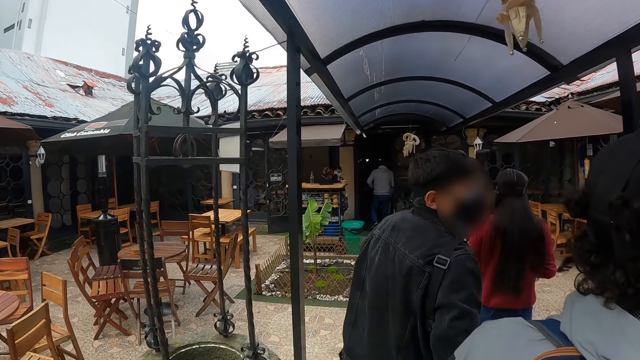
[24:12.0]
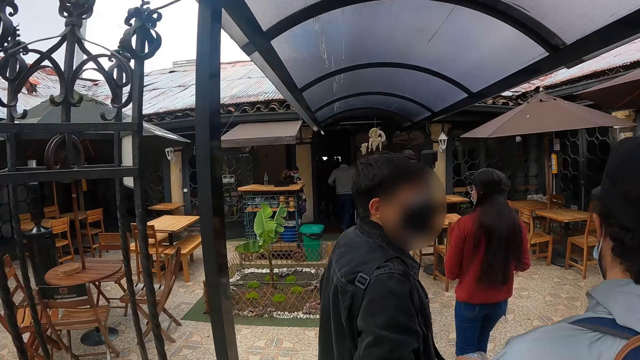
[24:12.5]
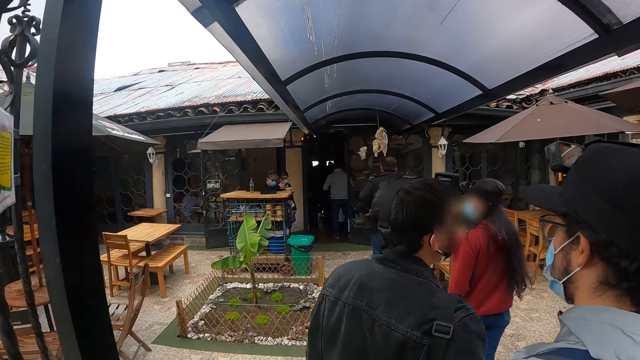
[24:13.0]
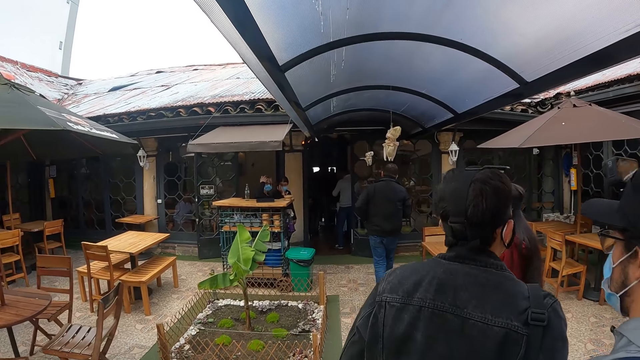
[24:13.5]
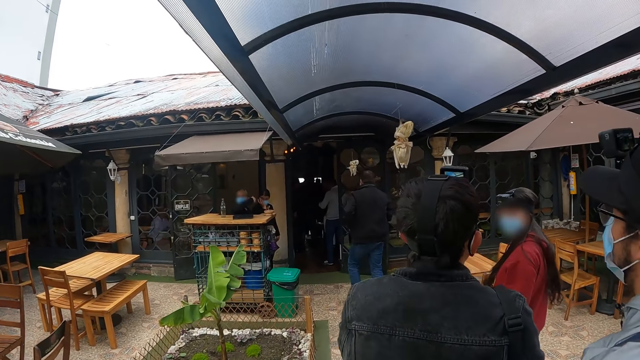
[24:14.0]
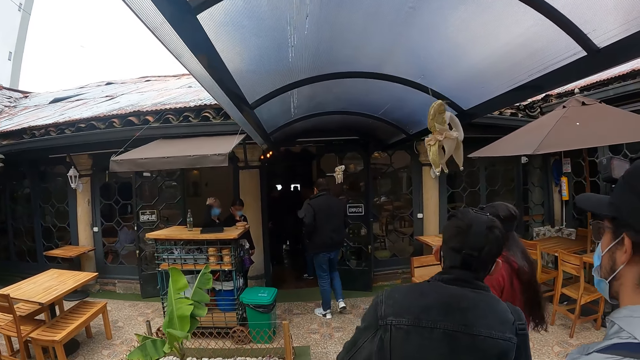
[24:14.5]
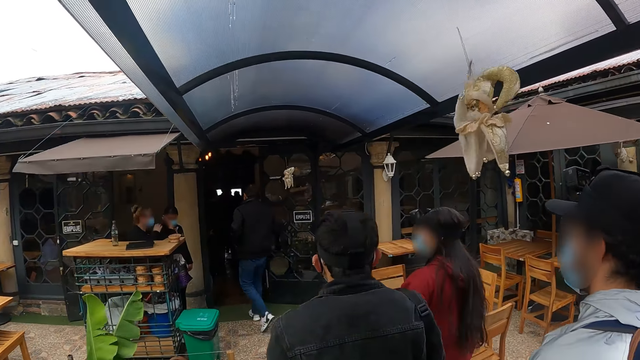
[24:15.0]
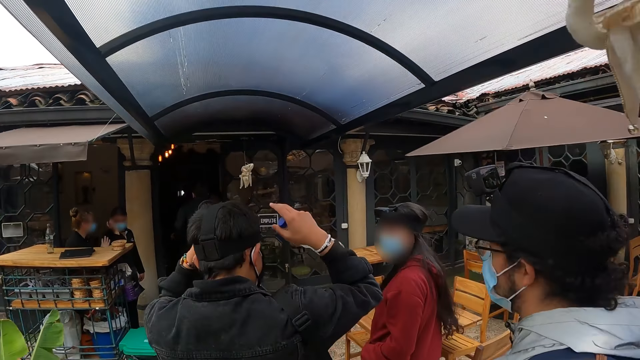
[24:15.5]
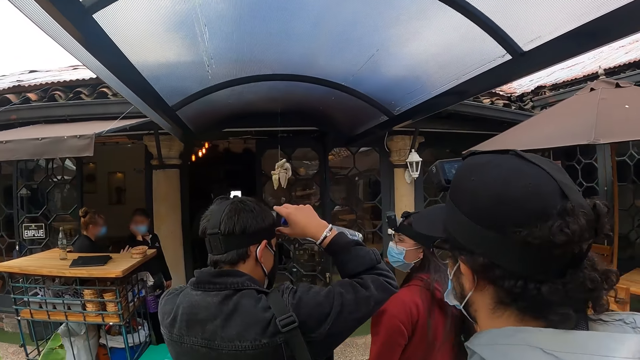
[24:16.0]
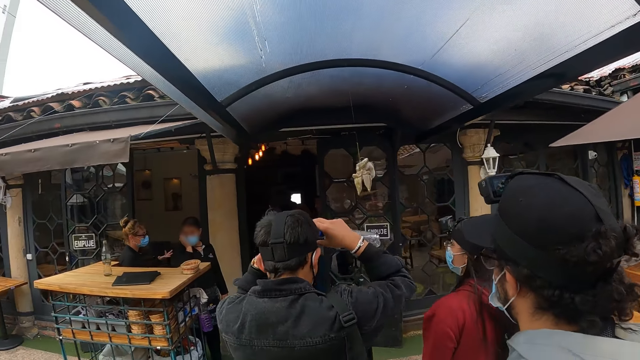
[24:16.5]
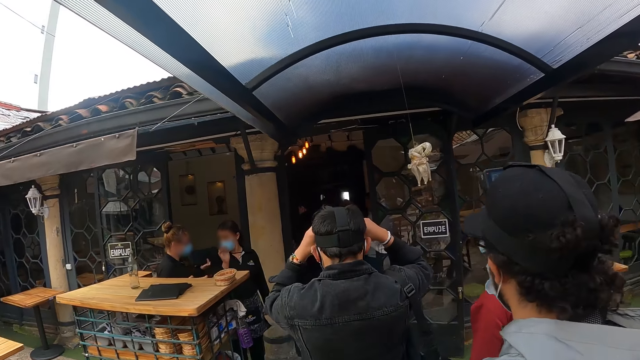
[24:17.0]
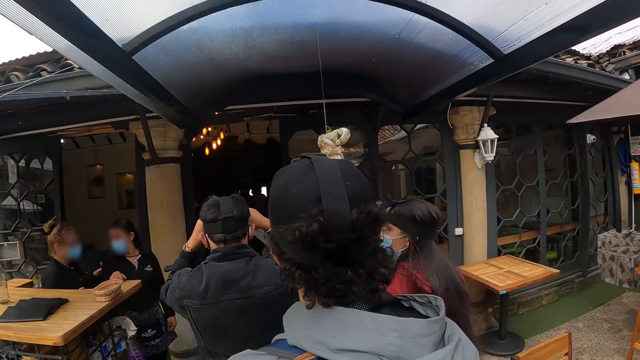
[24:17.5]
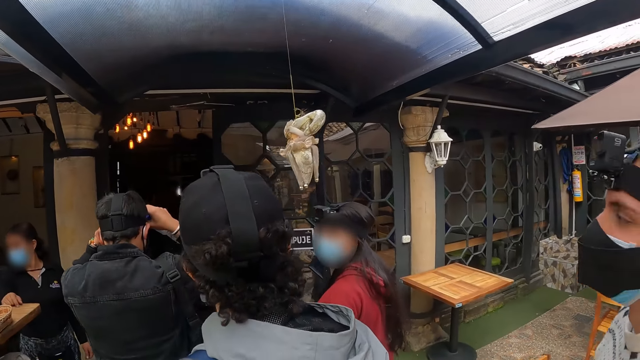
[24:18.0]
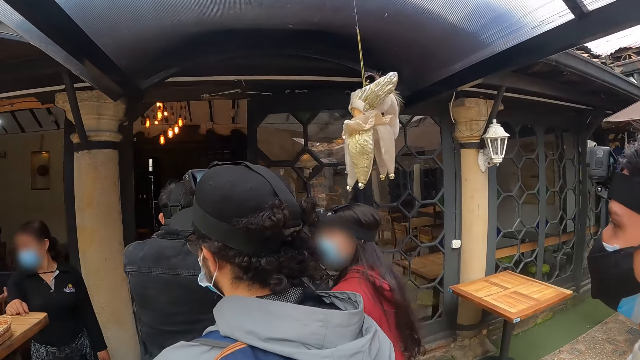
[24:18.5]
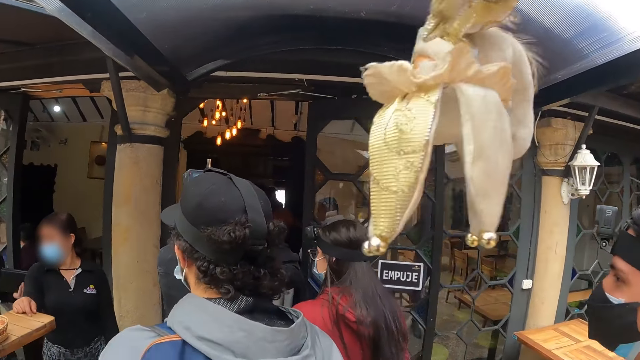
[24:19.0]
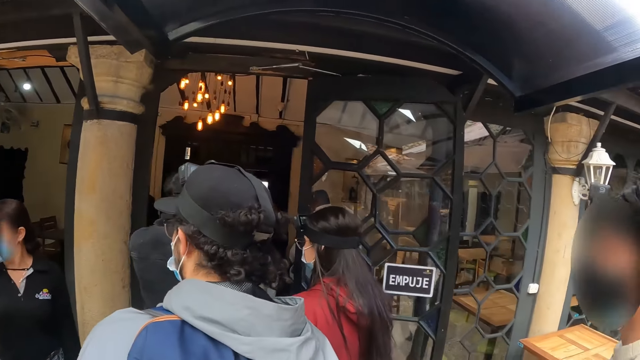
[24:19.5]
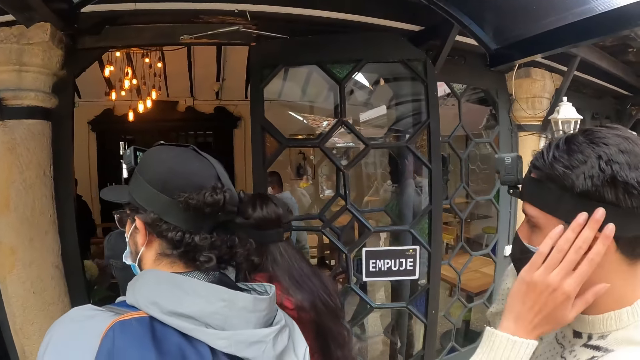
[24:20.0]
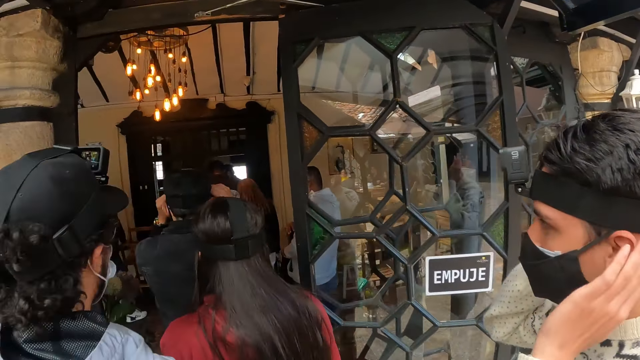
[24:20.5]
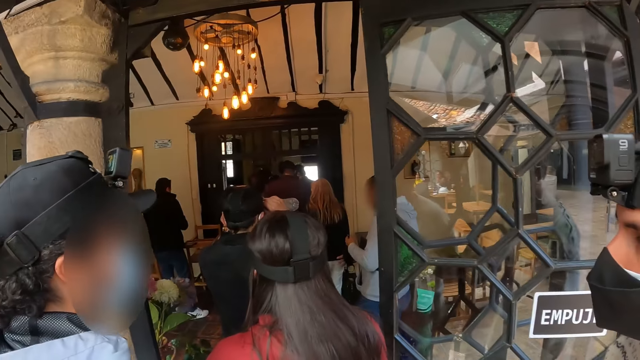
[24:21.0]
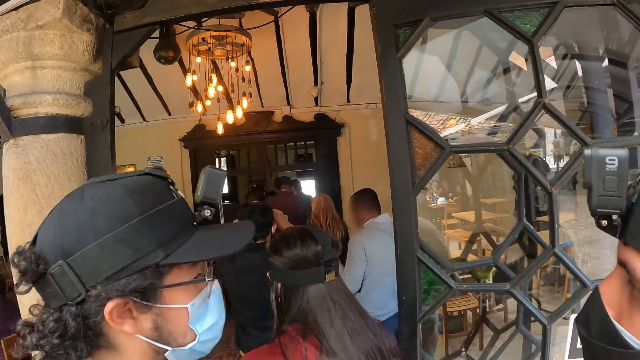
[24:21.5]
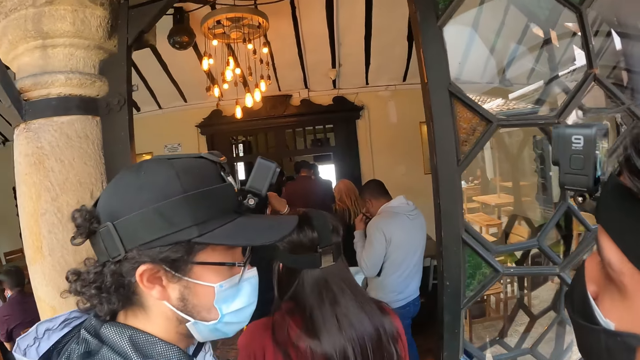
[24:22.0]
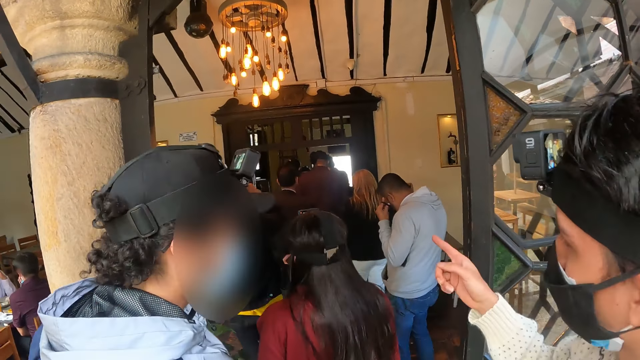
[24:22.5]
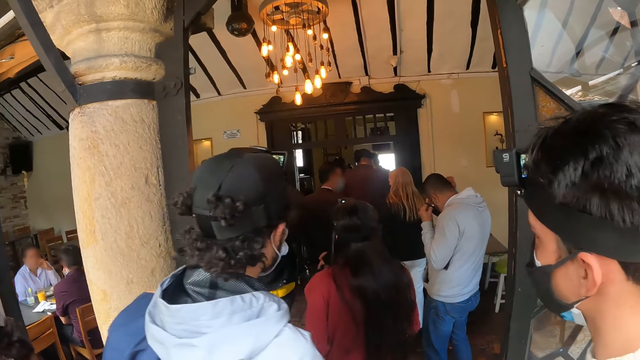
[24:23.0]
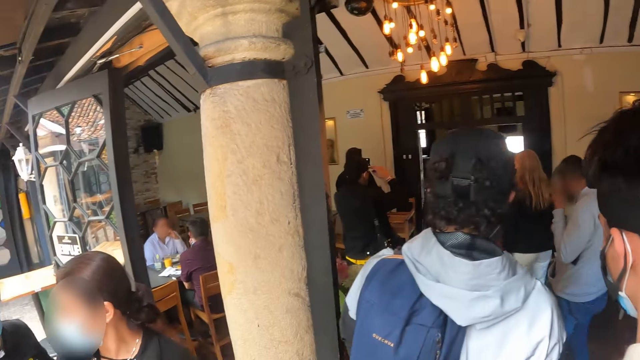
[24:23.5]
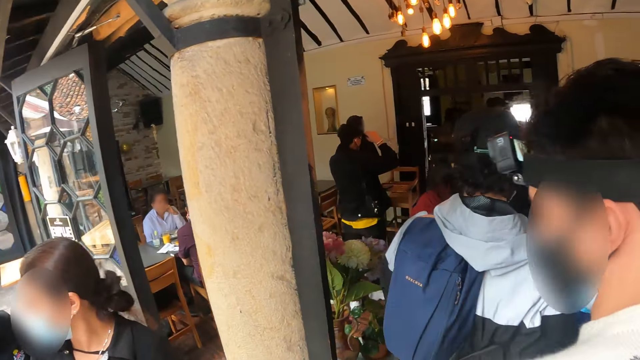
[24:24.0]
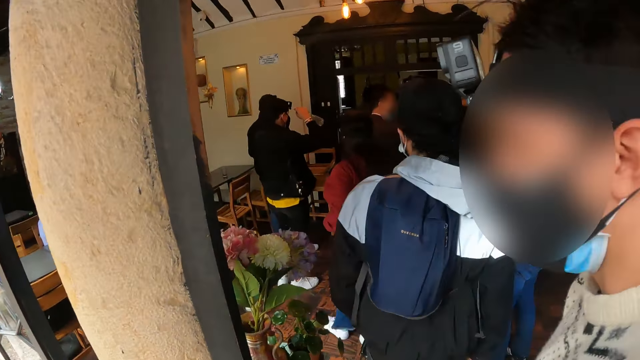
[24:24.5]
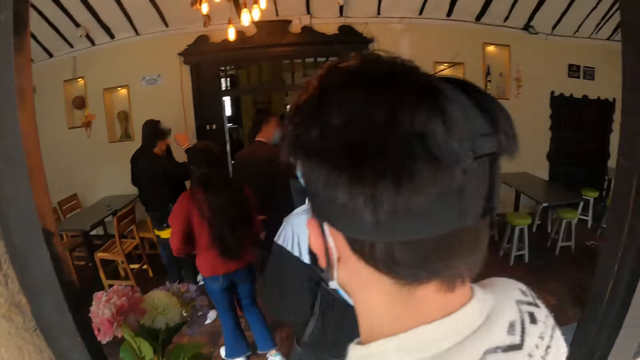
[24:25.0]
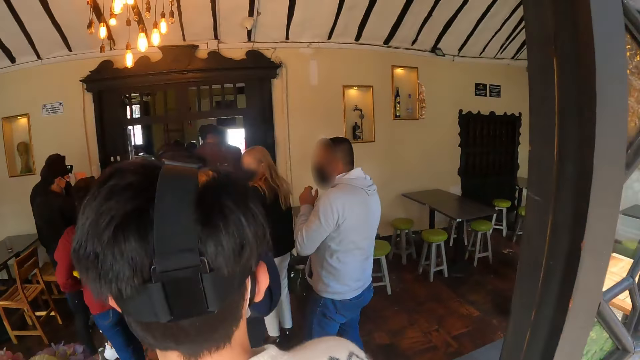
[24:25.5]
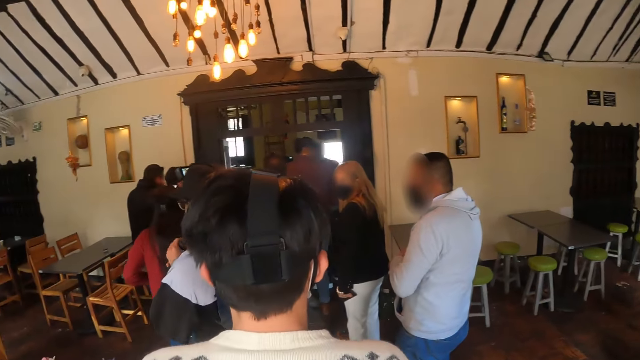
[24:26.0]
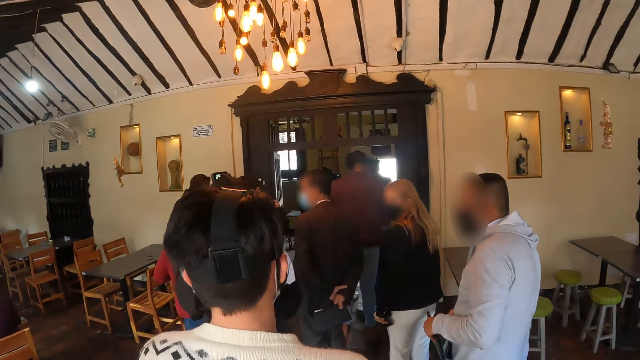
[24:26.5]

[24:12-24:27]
A person adjusts the camera. Another person moves both hands. A man does a hand gesture. The second person moves around.

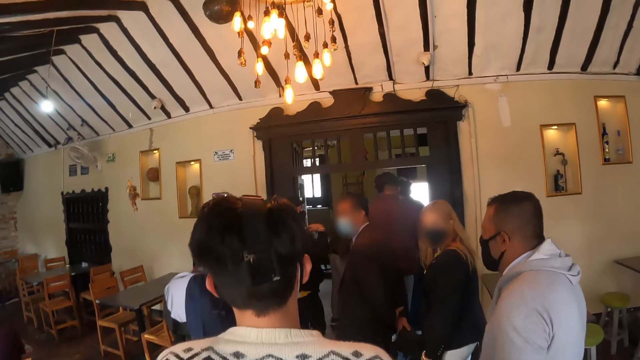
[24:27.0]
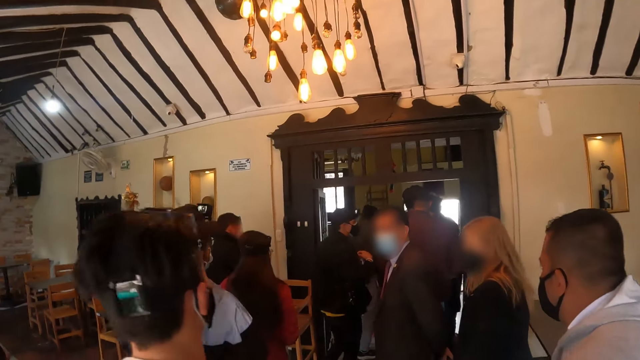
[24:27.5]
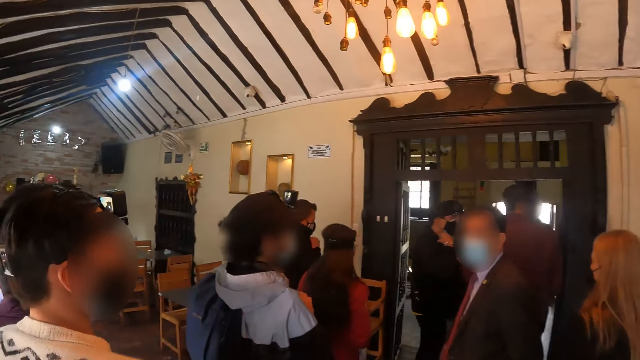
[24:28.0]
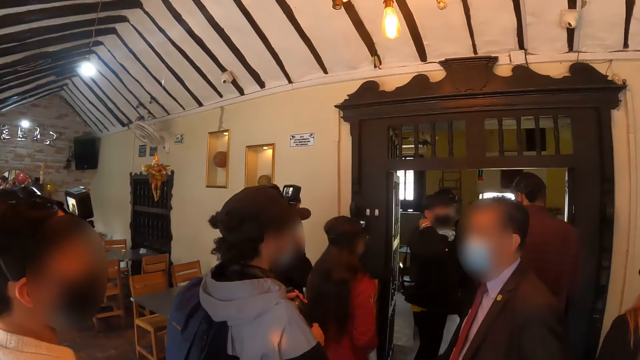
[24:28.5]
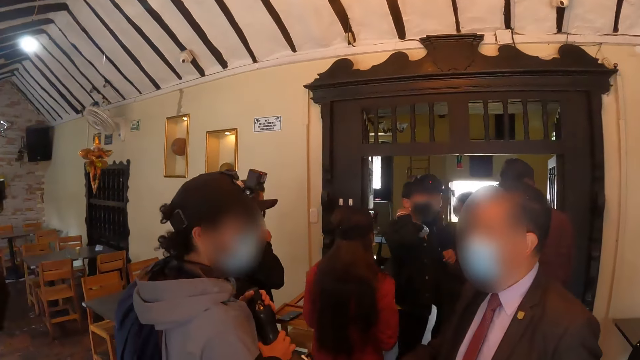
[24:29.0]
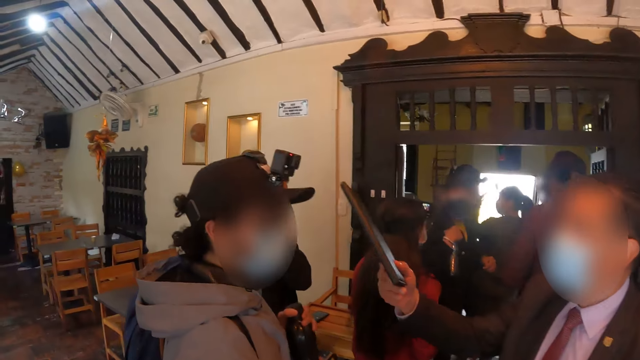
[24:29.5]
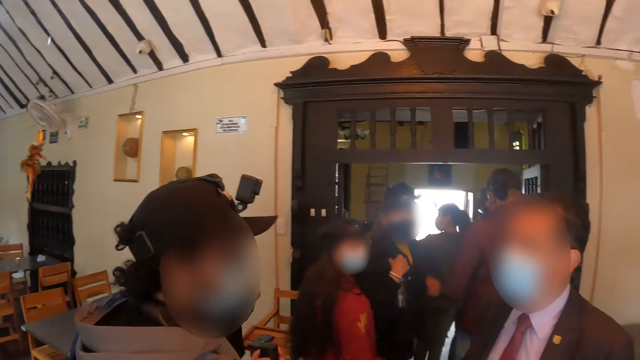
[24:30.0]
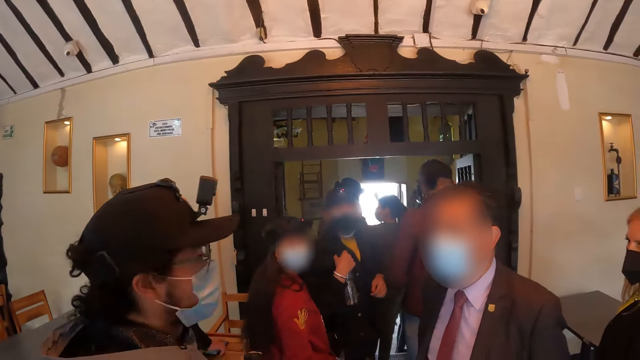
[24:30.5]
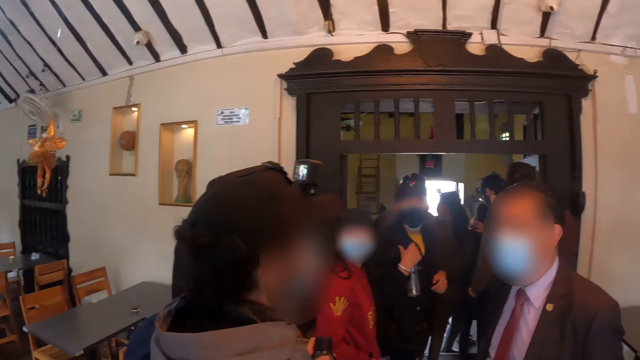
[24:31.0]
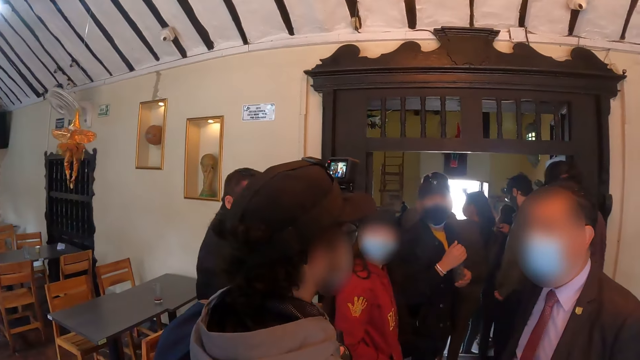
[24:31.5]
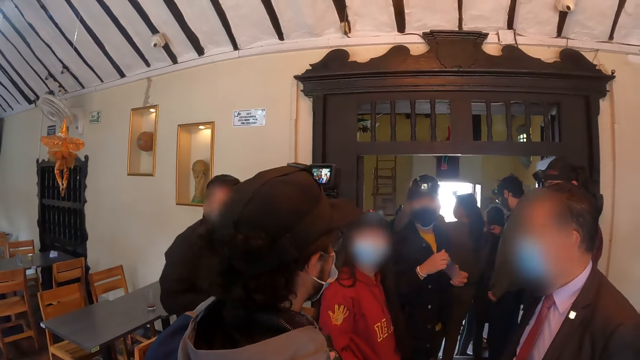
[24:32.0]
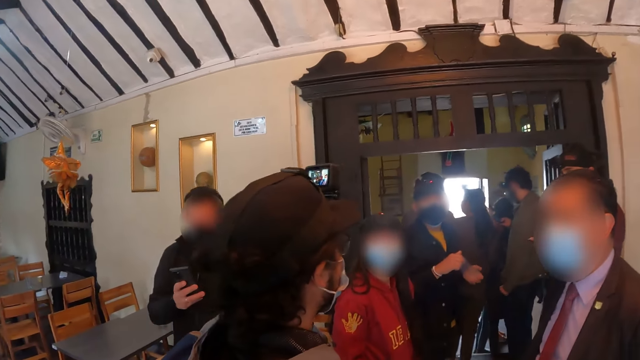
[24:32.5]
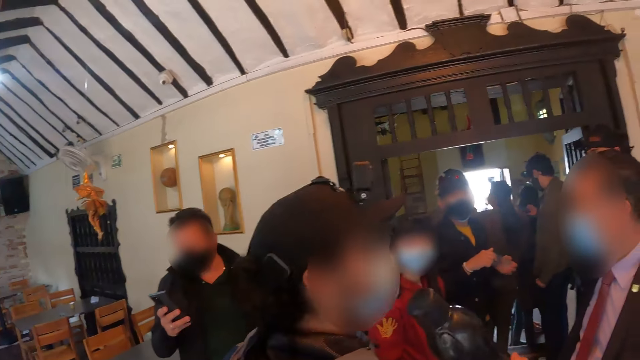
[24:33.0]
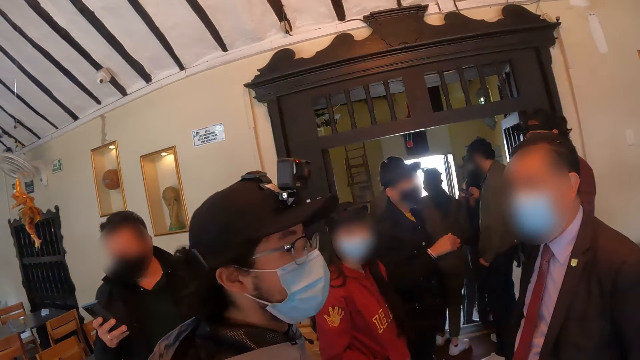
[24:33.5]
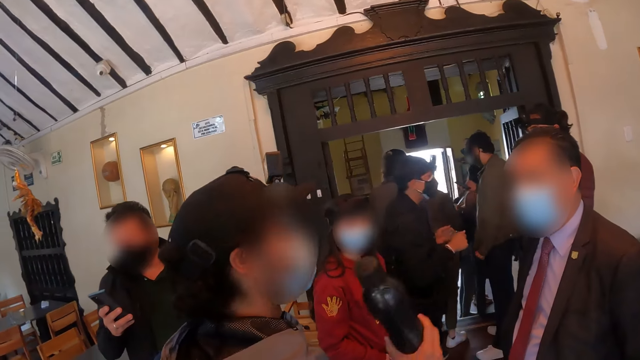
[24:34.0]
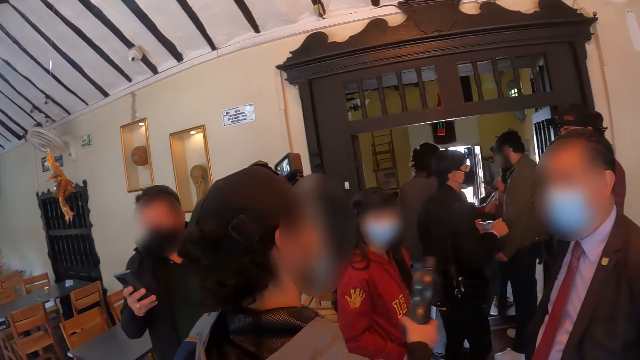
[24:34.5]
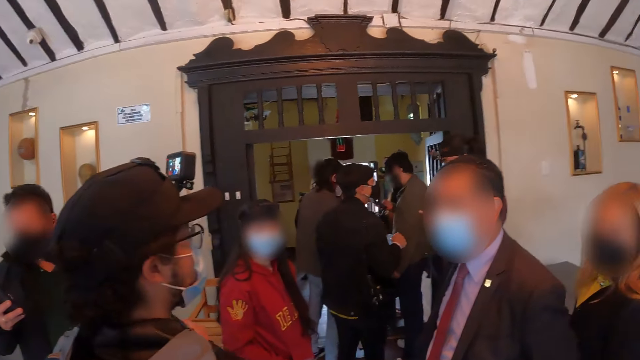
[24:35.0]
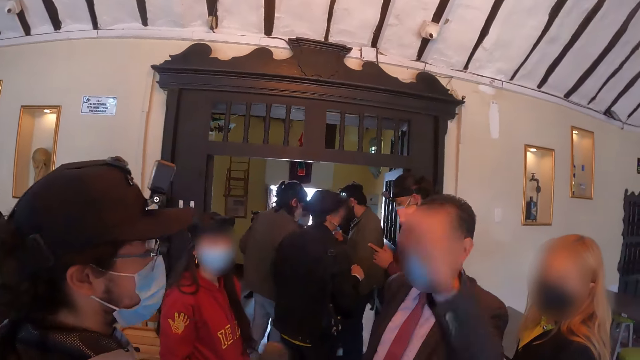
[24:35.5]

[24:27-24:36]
A person raises a hand. The camera wearer stands in a doorway. The person interacts with colleagues.
